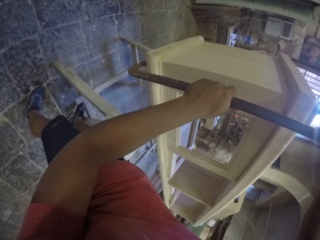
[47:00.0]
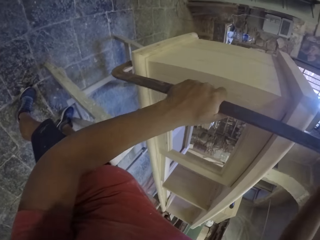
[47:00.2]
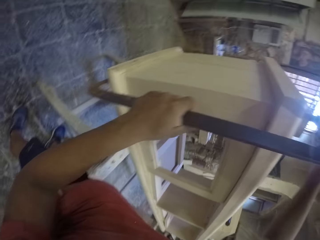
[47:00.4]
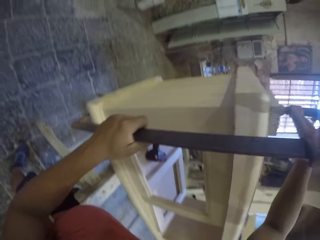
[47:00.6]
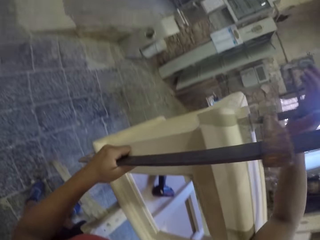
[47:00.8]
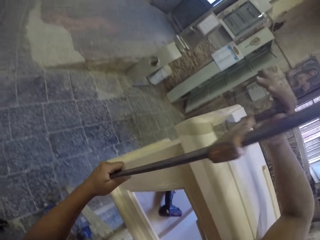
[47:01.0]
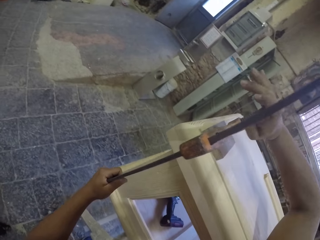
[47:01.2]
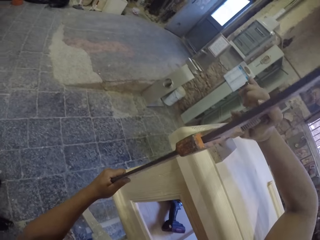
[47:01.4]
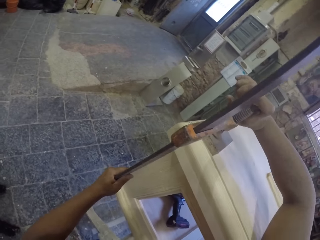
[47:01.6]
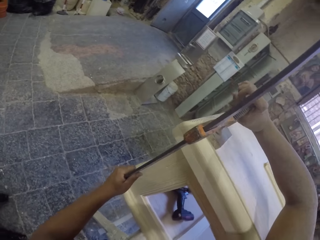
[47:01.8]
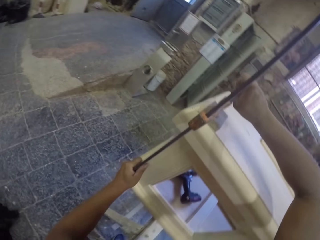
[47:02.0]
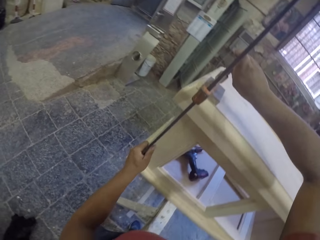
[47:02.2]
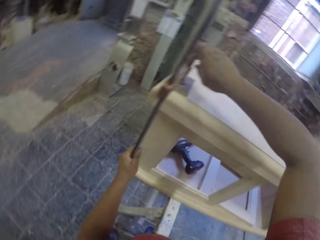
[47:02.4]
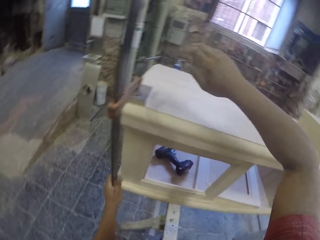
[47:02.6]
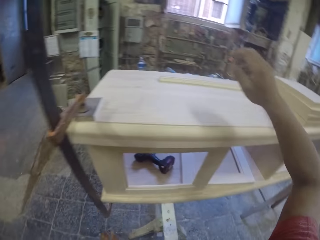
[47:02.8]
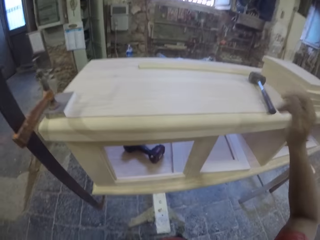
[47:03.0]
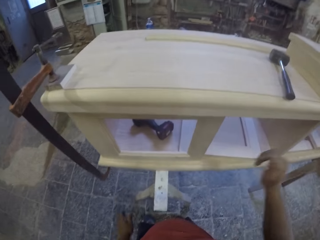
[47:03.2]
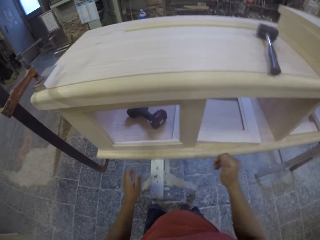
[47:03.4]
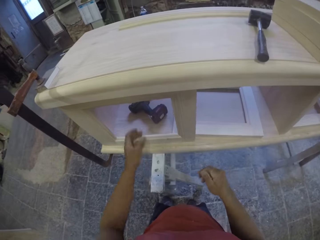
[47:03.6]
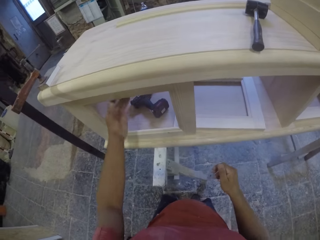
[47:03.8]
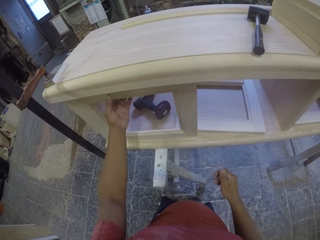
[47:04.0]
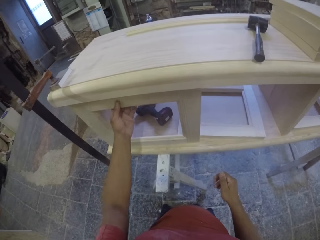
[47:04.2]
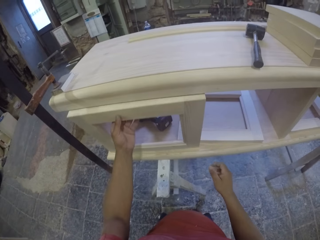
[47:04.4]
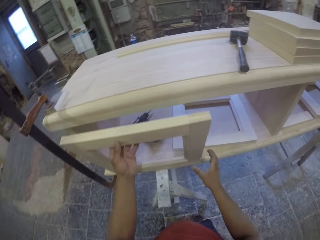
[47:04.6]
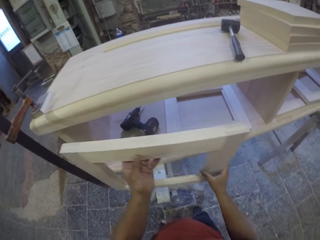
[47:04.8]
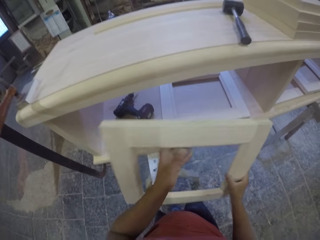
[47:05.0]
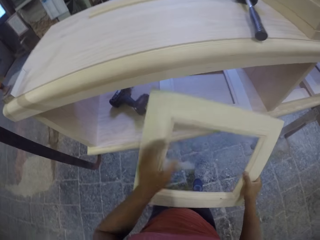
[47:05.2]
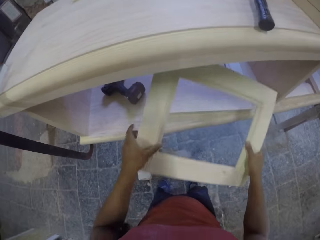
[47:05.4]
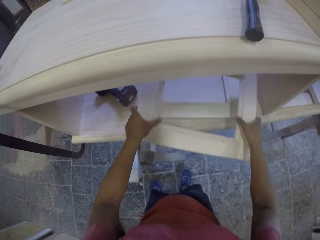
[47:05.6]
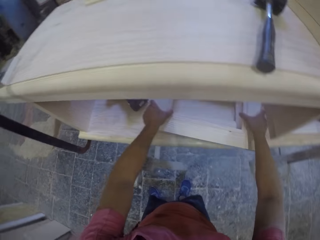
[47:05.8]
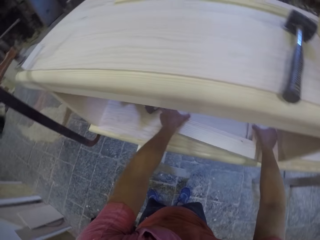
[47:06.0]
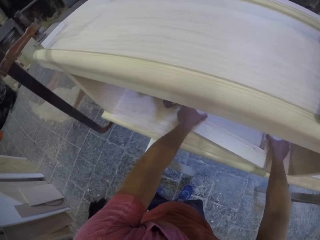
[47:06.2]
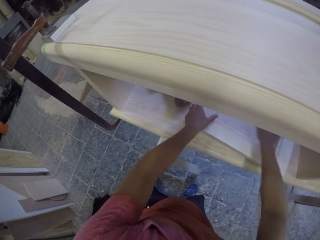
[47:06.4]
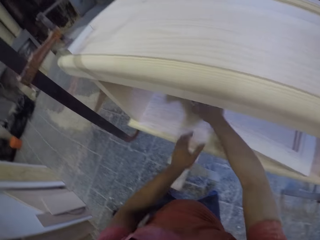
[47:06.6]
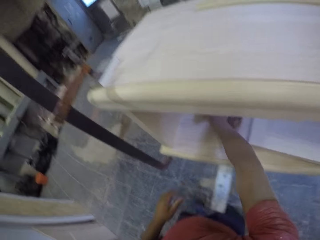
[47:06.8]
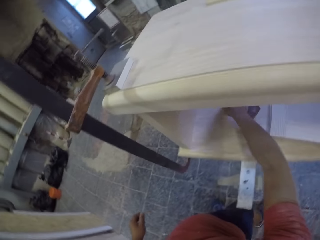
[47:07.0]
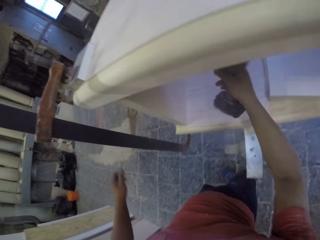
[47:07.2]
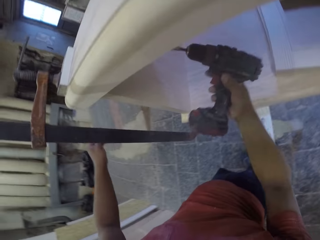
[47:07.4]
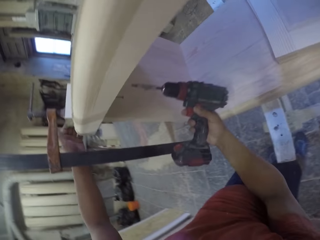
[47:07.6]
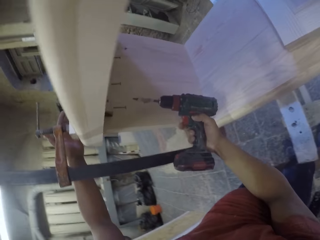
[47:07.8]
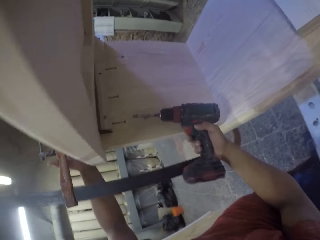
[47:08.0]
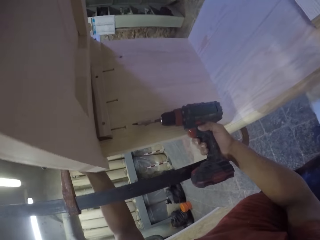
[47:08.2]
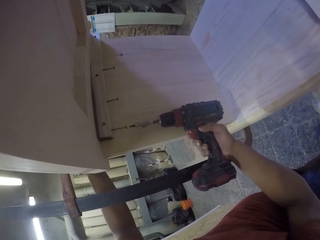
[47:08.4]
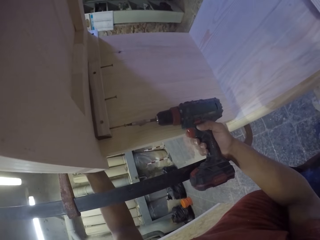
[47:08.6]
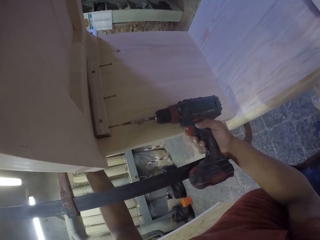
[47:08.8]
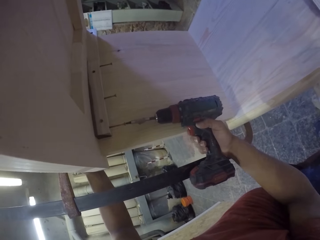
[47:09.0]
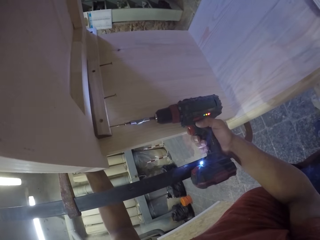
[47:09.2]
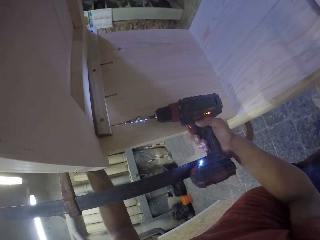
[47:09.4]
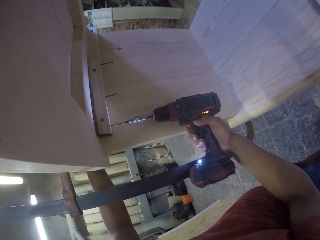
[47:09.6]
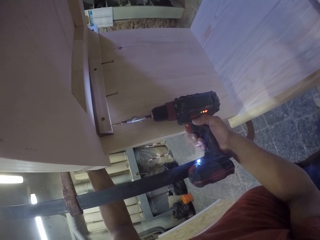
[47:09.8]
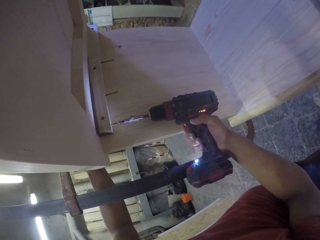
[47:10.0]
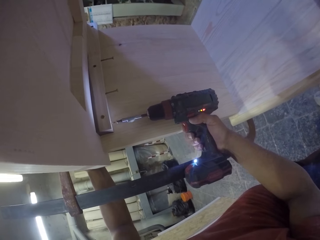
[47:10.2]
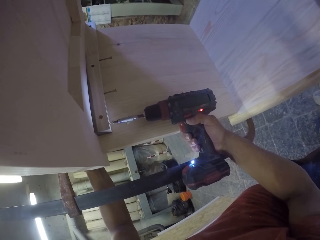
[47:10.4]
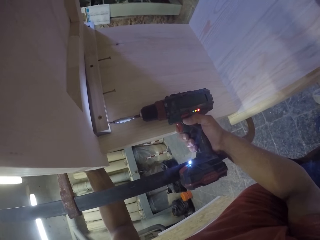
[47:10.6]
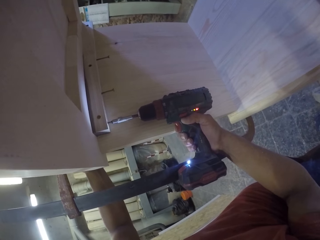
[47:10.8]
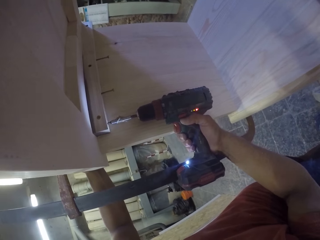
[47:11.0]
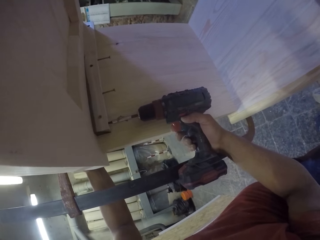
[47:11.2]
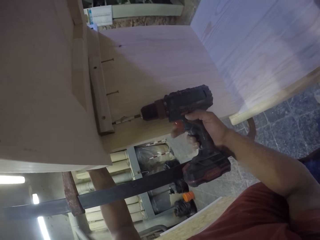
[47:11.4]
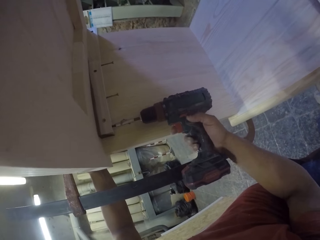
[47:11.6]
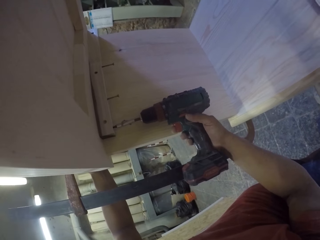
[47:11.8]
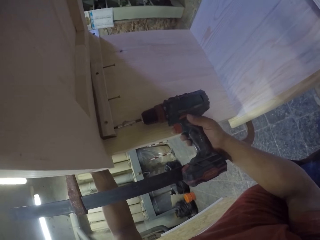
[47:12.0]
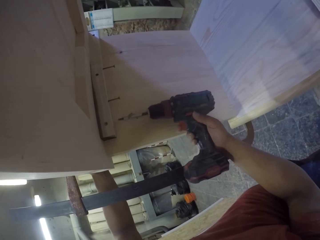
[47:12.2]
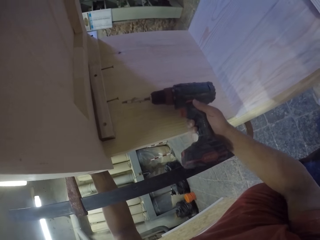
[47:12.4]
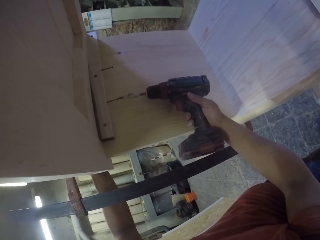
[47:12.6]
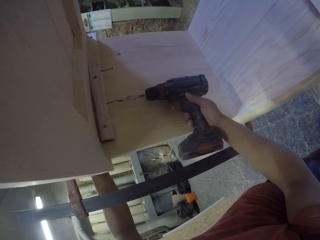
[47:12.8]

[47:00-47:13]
The camera wearer removes the piece of wood from the furniture. They put the piece of wood inside the furniture. They grab the drill from the drawer. They screw back the screws with the drill.

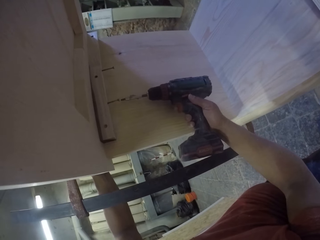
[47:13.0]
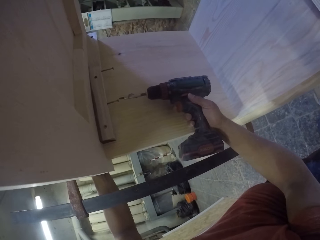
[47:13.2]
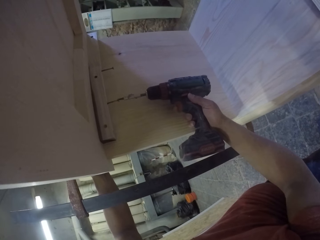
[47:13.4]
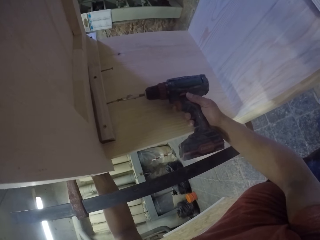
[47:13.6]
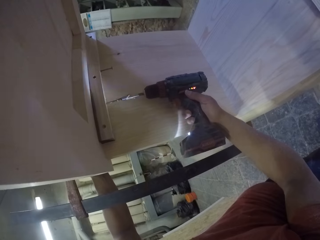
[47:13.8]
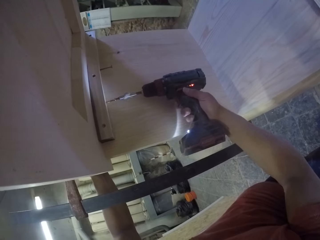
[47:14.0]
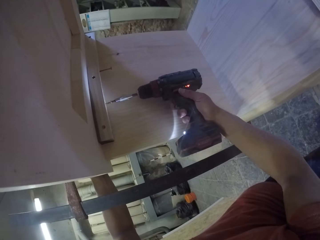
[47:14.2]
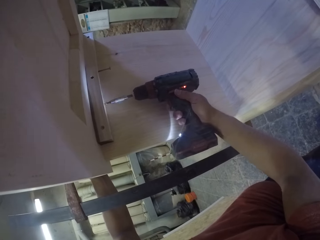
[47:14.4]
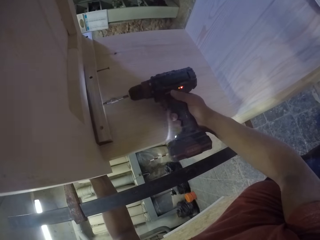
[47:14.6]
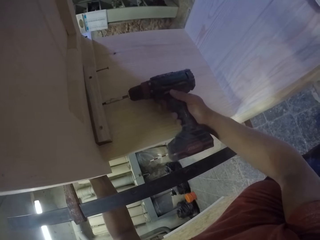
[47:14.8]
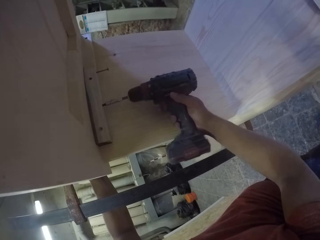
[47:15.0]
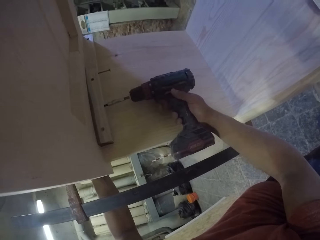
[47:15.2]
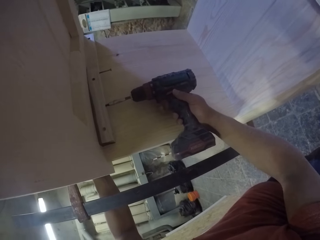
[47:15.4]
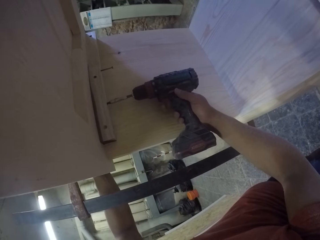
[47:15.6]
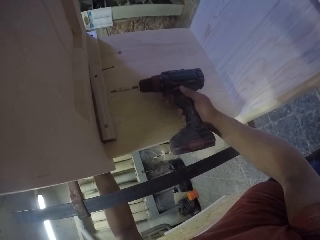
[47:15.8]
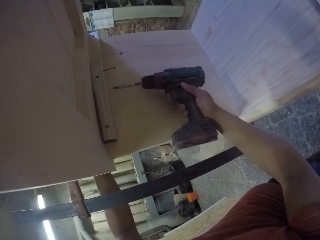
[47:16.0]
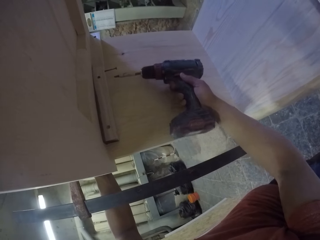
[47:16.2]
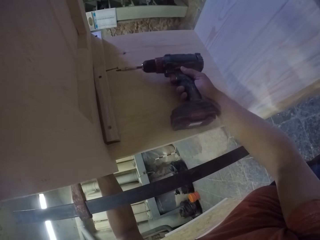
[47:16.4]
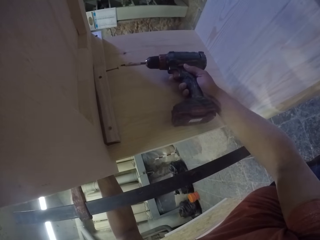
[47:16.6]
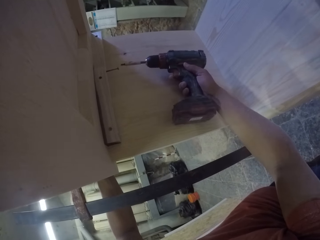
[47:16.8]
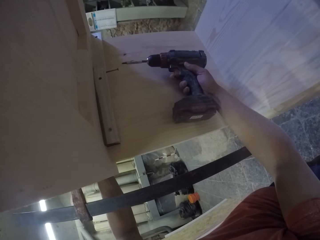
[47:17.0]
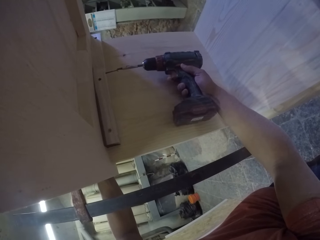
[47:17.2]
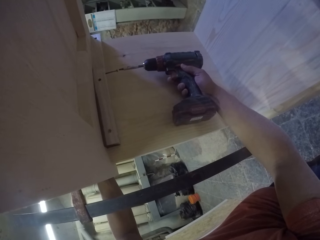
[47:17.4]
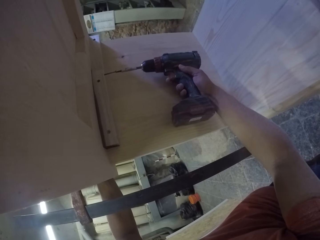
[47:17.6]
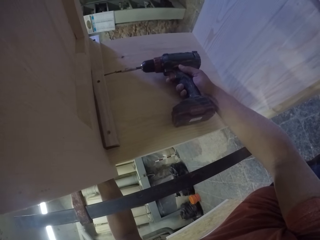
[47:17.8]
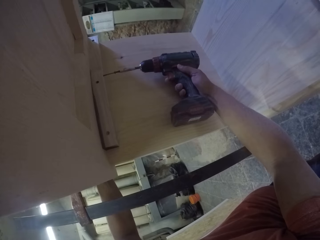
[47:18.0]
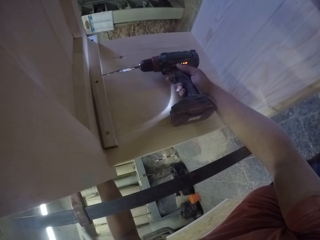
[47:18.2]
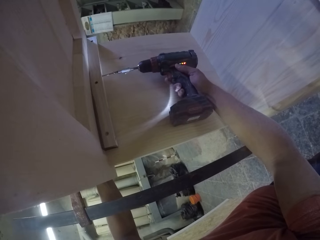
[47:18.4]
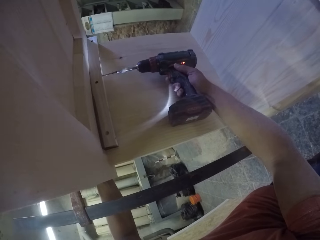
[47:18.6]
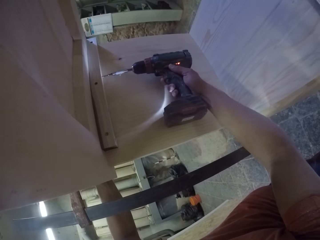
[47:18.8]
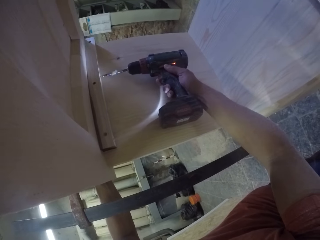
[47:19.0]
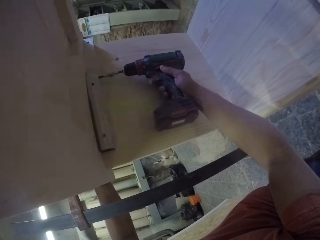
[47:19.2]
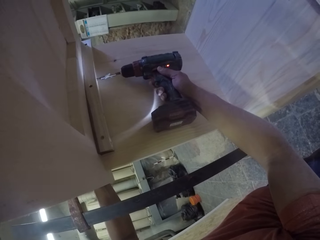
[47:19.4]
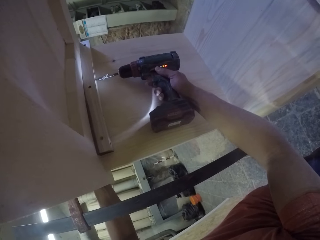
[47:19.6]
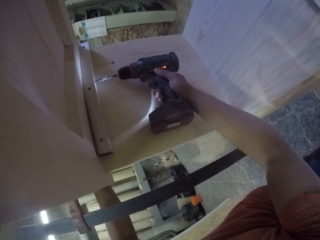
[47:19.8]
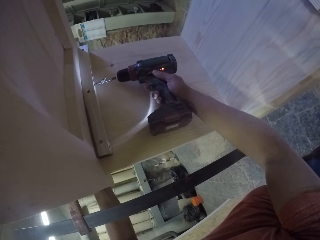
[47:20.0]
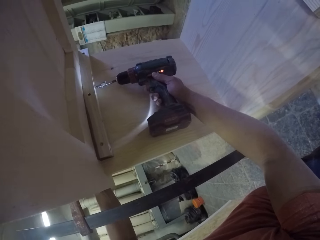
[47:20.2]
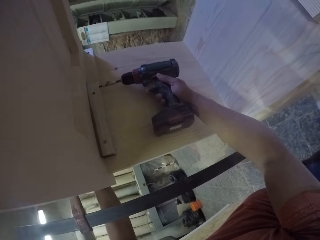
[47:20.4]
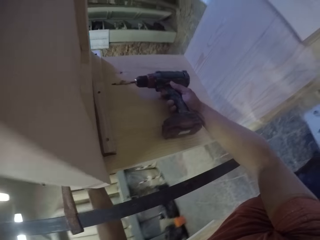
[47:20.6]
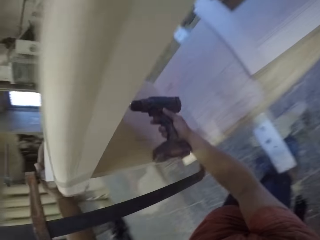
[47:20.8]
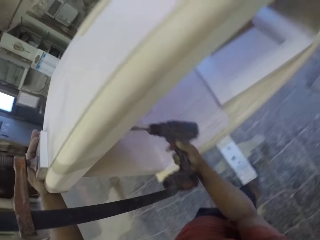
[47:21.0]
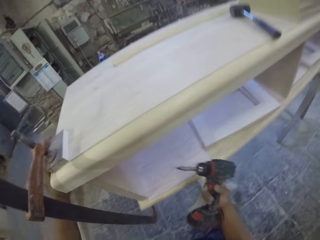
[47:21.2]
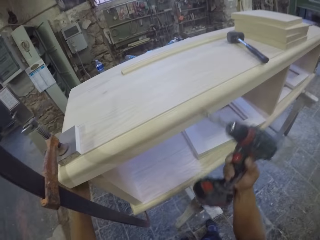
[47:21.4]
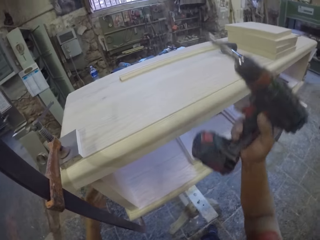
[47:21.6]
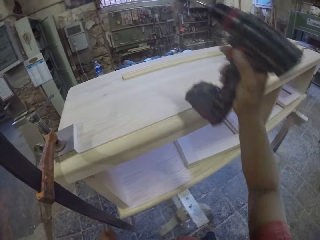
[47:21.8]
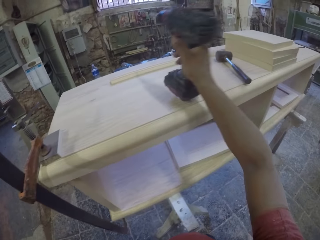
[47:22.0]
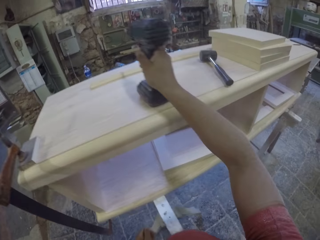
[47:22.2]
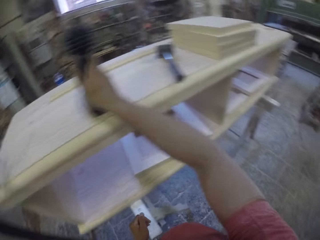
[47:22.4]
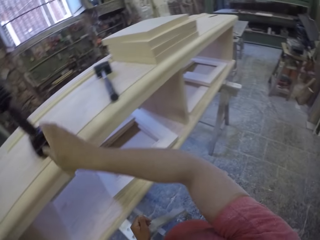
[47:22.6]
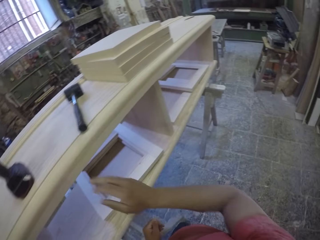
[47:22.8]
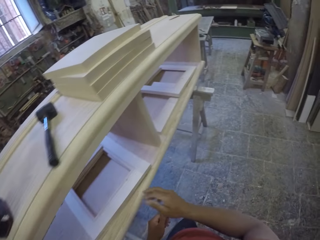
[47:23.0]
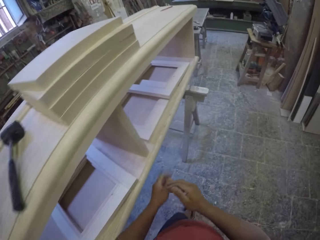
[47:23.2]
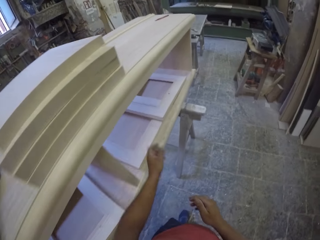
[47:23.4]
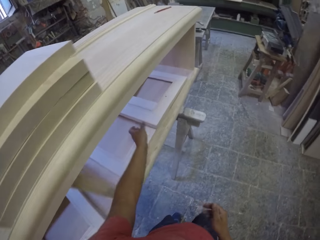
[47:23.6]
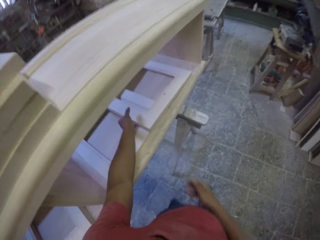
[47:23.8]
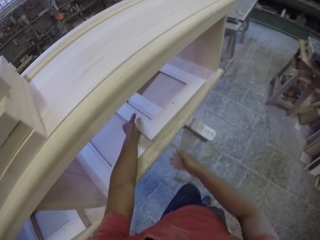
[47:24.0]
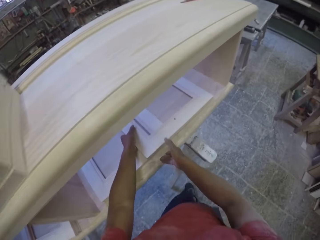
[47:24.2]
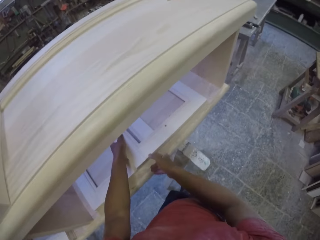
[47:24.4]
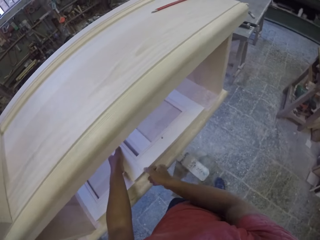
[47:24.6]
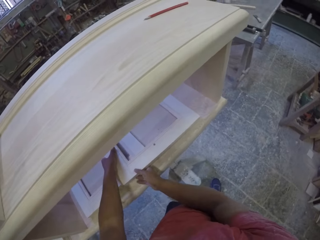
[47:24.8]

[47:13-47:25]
The camera wearer places the drill on top of the furniture. They grab the piece of wood.
